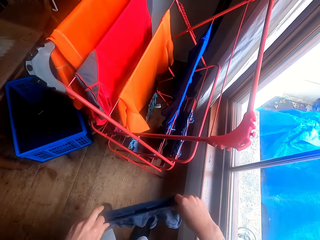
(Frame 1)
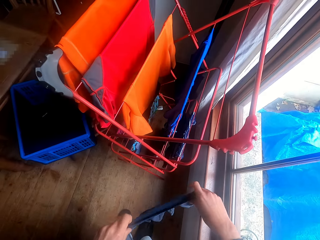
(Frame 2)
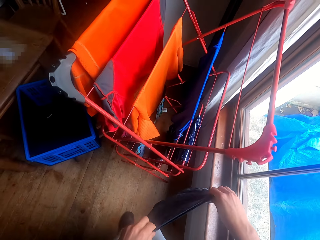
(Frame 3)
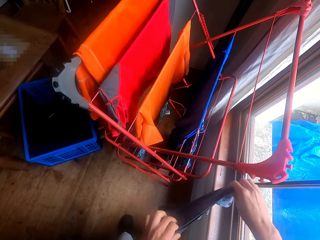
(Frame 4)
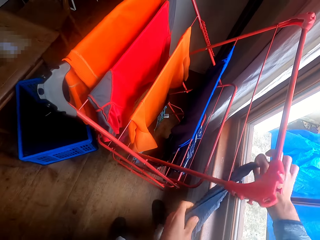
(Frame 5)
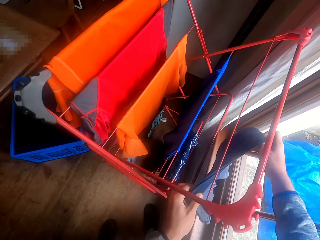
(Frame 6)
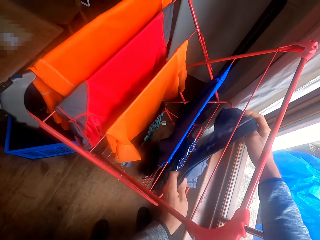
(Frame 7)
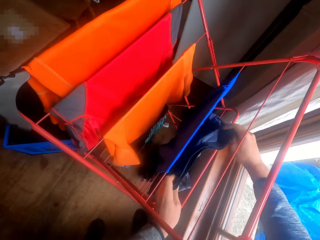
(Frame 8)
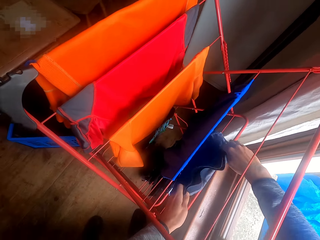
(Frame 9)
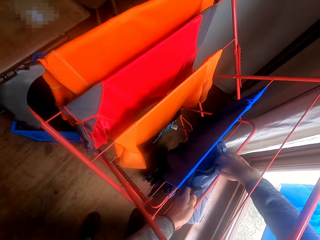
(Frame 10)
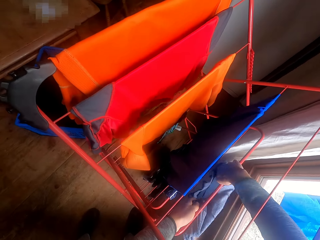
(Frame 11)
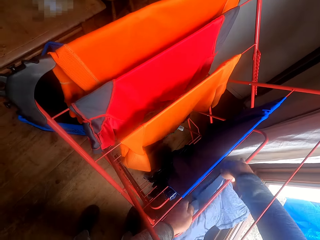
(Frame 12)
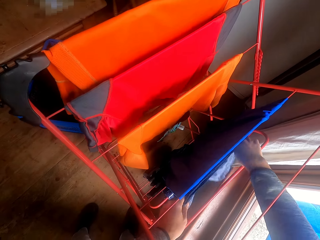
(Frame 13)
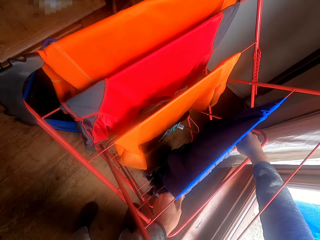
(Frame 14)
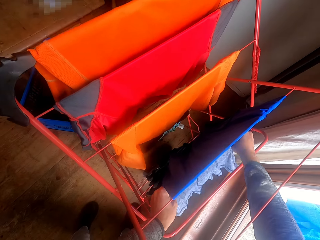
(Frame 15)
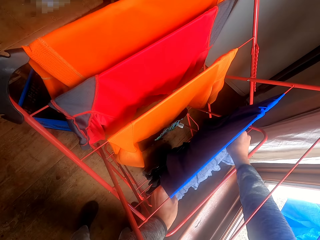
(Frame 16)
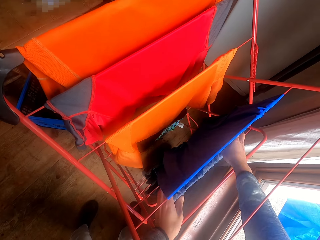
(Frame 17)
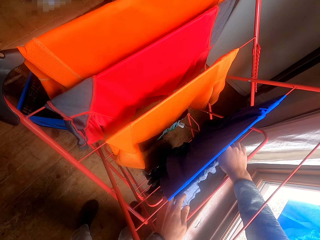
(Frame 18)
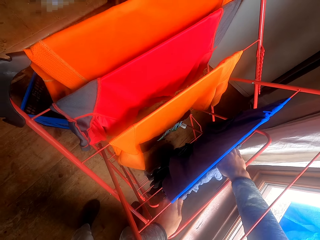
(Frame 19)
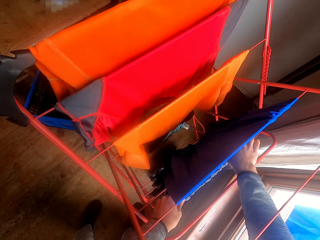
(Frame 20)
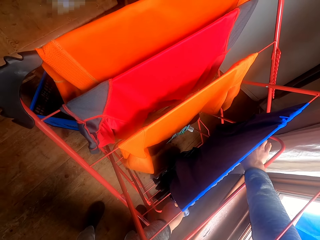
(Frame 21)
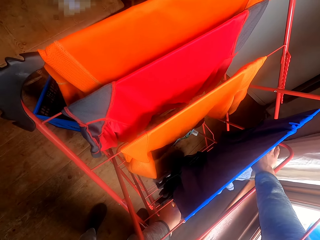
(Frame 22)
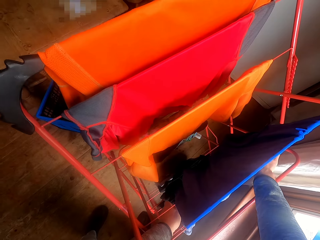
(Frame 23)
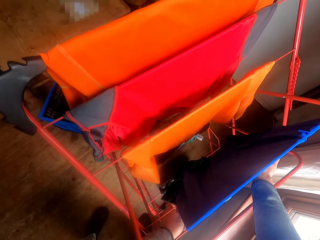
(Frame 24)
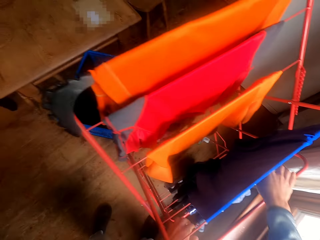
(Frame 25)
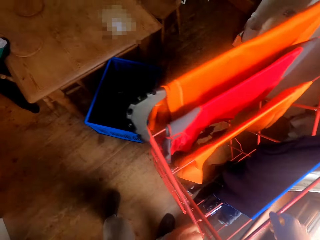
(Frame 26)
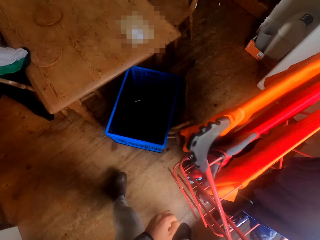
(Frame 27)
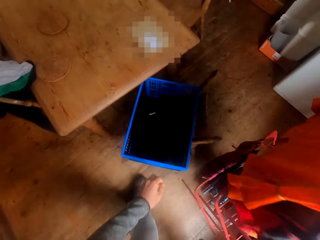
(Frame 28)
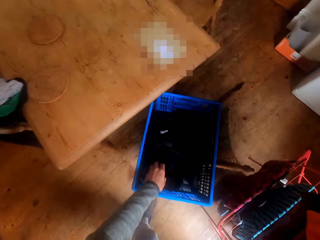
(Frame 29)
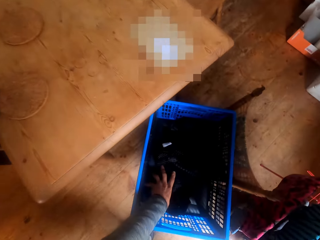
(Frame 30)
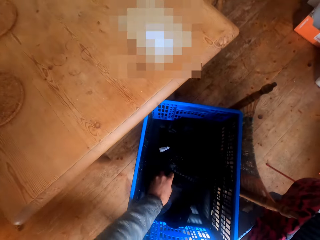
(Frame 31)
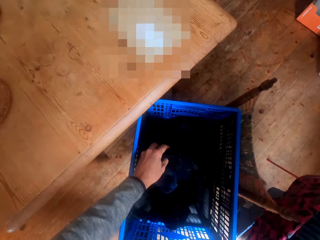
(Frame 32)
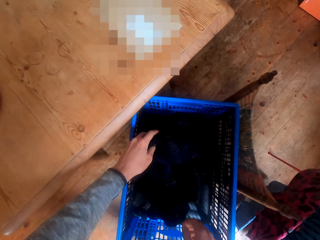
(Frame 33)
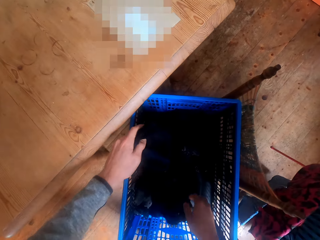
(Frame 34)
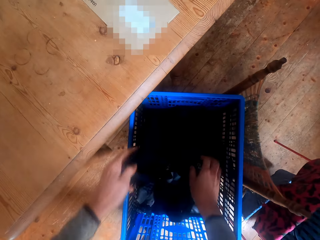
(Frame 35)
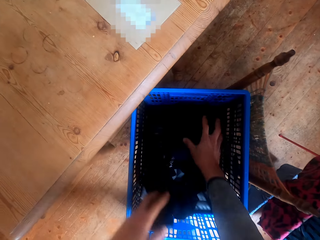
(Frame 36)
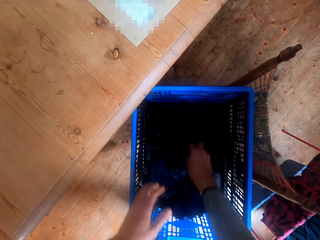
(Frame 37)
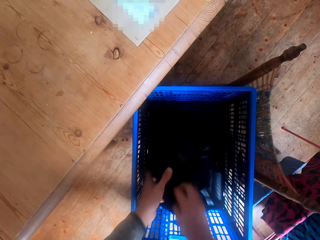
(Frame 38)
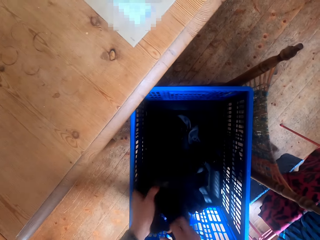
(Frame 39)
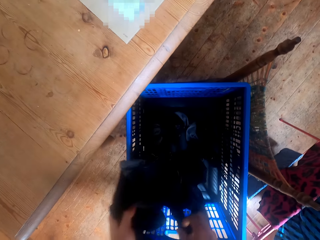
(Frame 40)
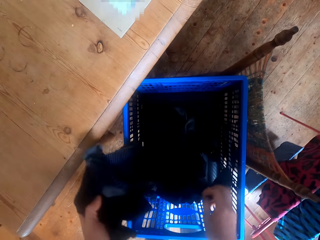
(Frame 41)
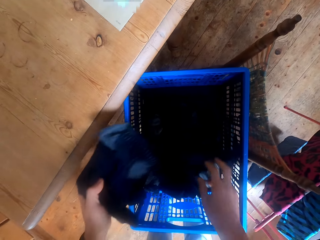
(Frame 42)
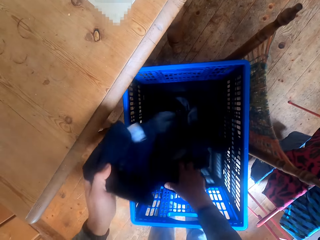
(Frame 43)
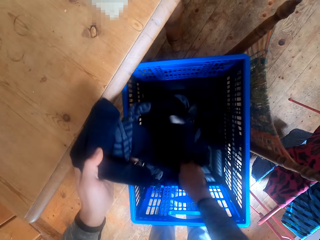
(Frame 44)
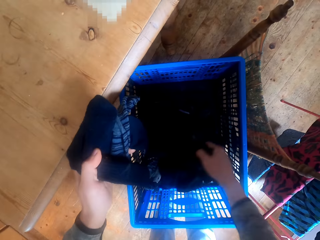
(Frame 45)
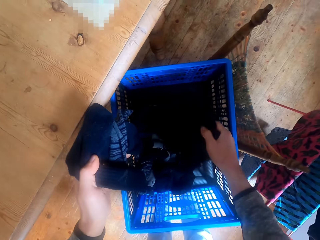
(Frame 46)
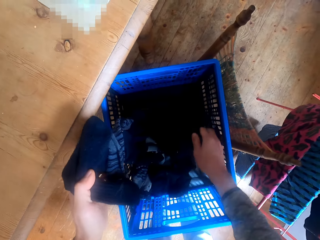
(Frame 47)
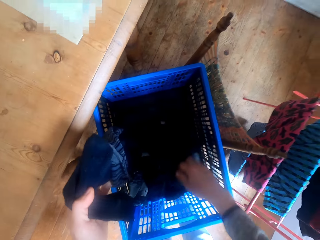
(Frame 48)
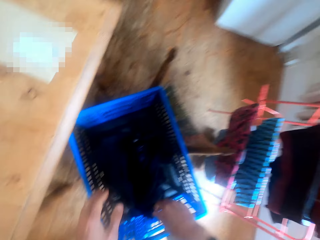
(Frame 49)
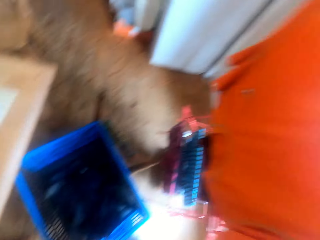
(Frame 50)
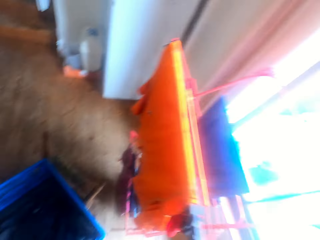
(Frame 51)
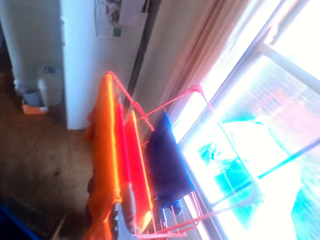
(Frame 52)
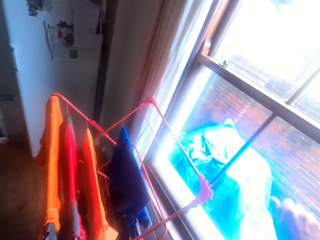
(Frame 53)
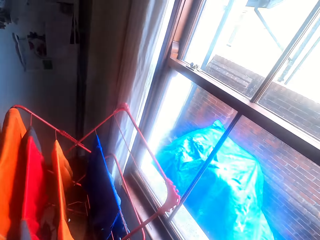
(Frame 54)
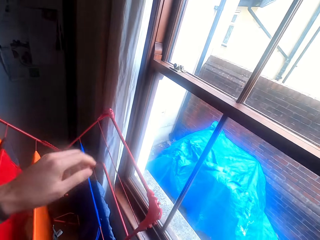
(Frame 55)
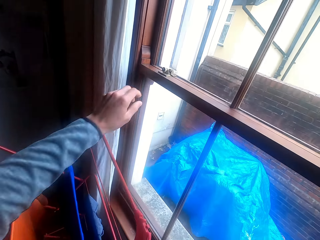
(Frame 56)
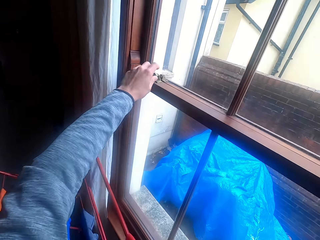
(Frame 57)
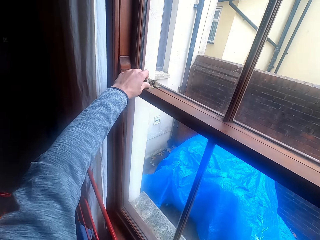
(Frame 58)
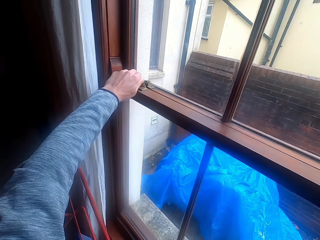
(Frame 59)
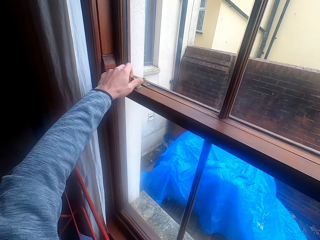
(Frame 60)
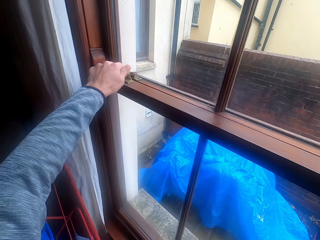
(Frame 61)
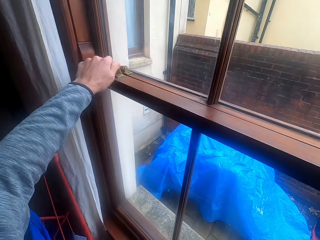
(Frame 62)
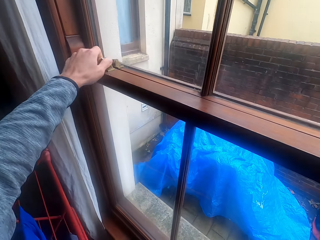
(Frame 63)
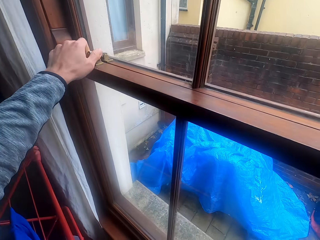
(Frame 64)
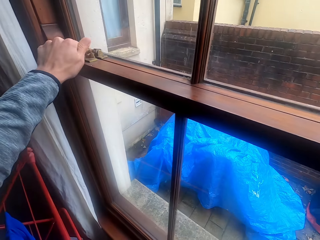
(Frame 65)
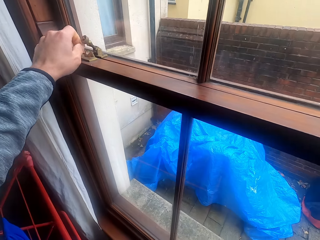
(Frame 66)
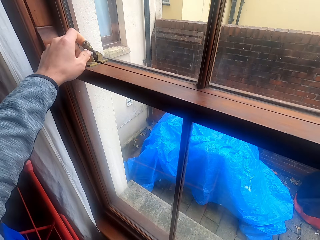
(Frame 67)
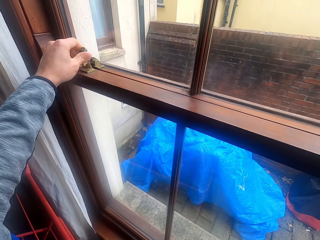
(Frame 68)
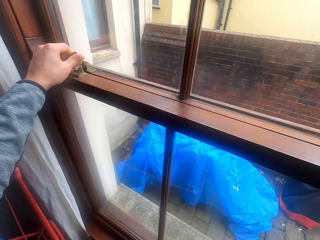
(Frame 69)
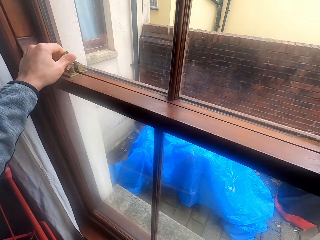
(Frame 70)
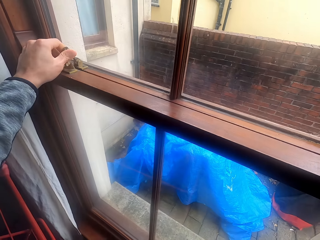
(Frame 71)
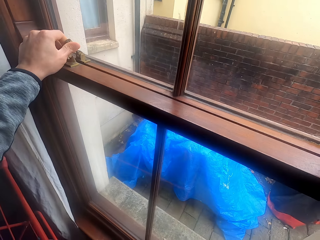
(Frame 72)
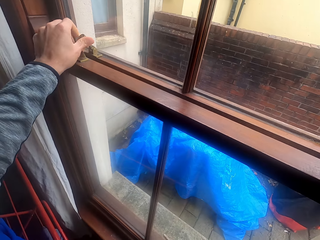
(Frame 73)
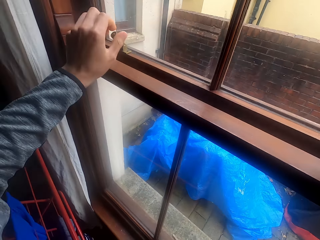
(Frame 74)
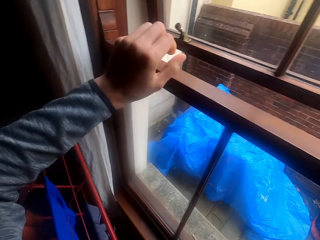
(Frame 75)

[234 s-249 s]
The camera wearer hangs the cloth on the clothes rack. They take the cloth from the basket. They open the window.

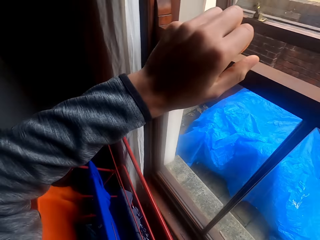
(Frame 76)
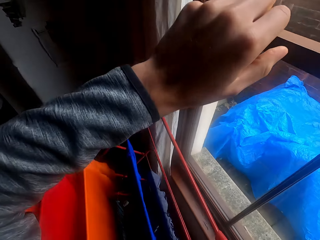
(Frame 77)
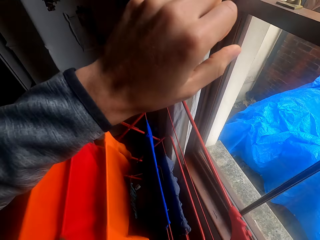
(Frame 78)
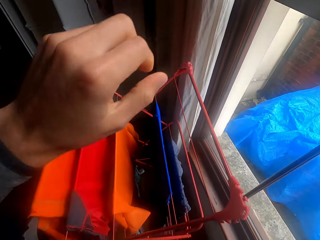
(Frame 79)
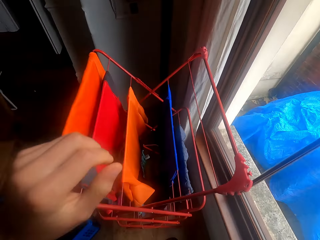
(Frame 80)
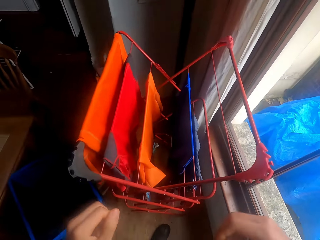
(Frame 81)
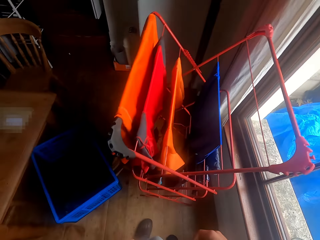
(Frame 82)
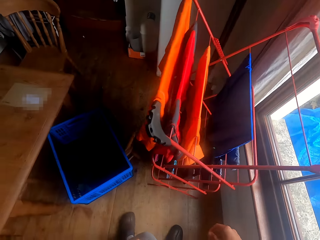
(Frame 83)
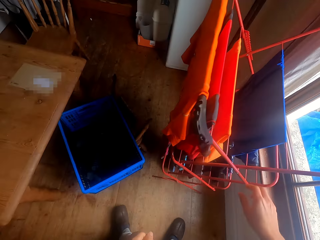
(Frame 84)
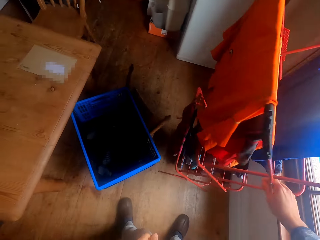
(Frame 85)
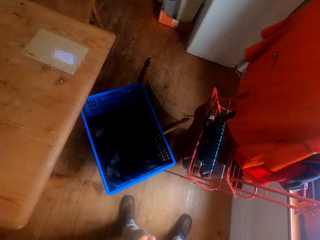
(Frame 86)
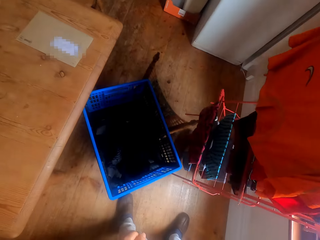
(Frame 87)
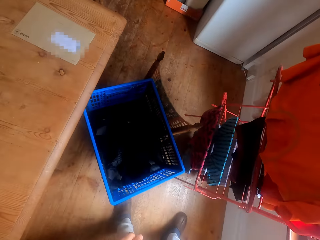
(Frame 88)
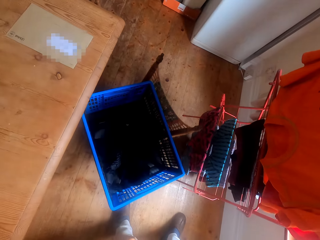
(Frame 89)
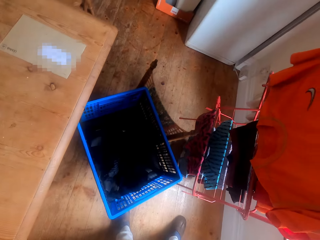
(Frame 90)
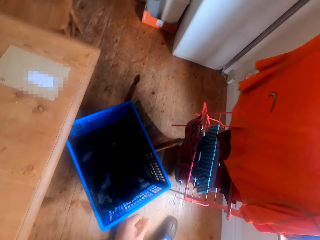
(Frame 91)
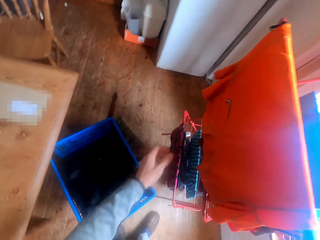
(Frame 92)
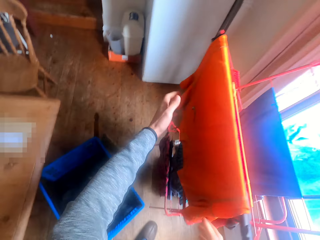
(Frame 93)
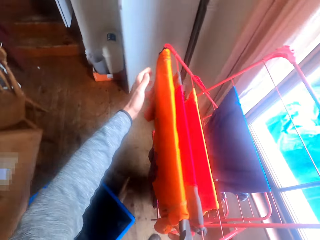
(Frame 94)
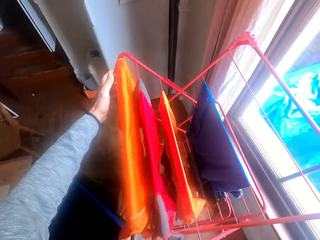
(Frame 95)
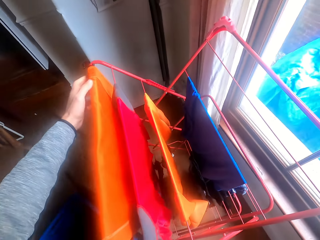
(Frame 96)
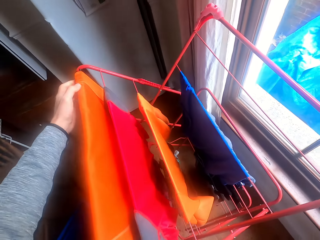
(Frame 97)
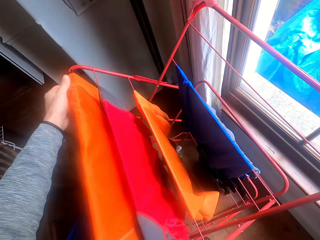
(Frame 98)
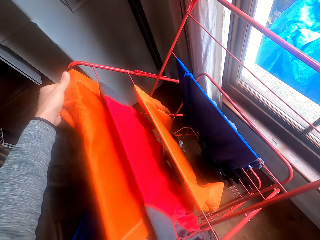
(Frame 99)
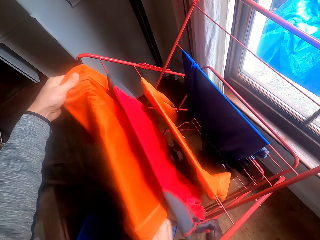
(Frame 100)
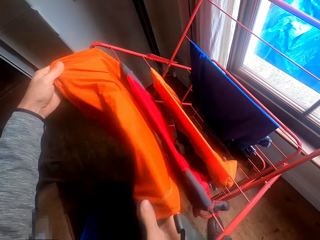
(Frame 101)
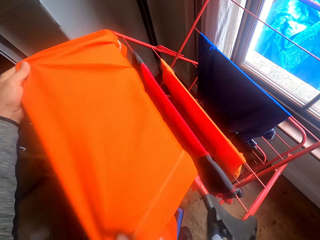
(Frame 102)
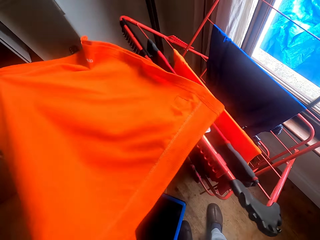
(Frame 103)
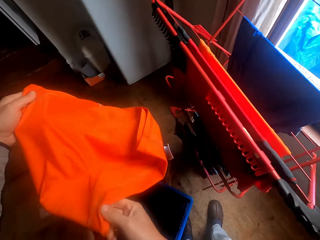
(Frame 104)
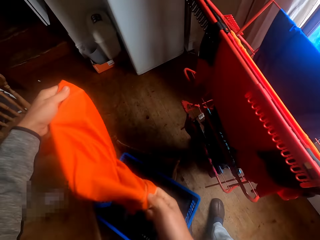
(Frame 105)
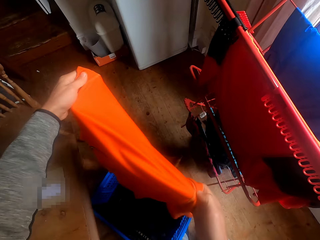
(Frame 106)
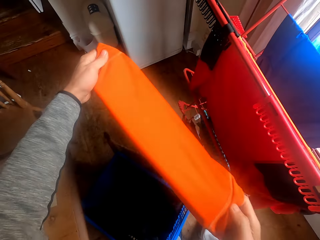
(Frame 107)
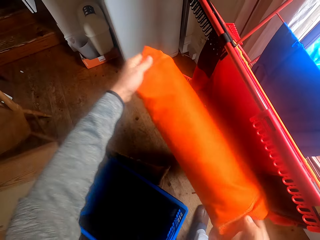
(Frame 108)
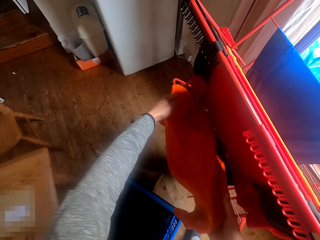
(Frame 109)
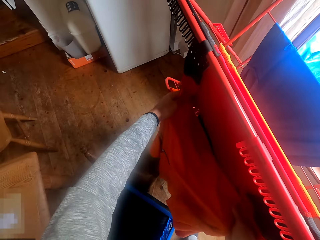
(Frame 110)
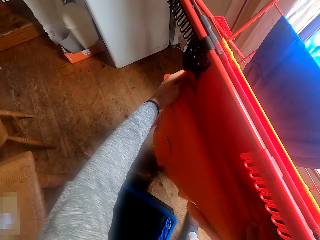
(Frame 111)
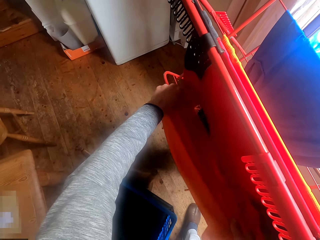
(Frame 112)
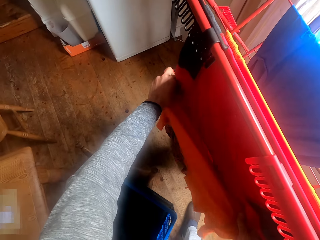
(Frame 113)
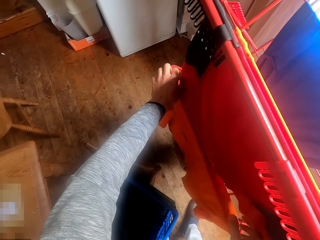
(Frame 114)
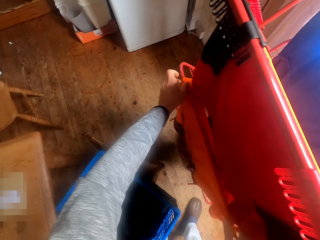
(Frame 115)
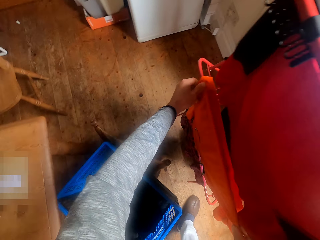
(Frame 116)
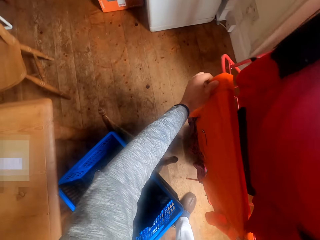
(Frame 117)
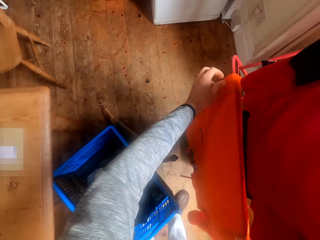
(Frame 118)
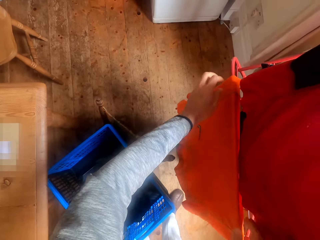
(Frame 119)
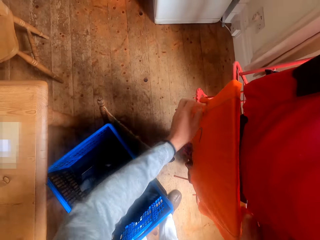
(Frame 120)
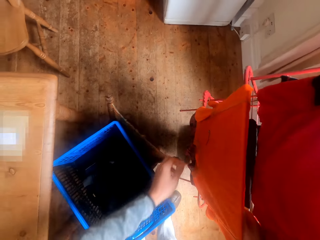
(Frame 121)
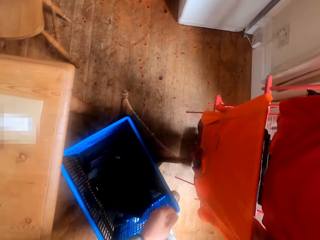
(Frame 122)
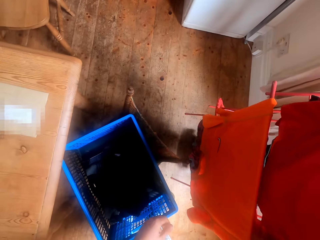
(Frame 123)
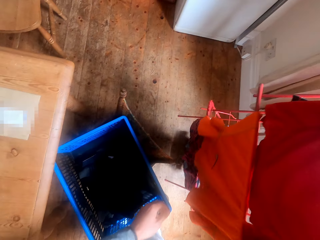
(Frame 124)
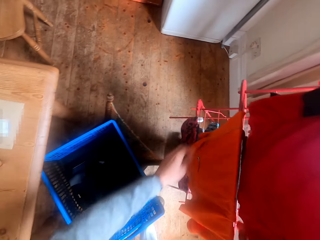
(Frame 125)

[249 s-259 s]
The camera wearer drags the clothes rack on the floor. They touch the cloth and pick the cloth from the clothes rack. They hang the cloth on the clothes rack.
